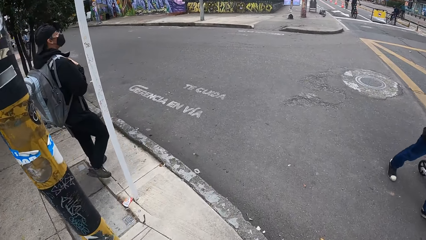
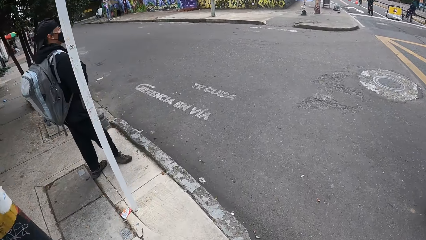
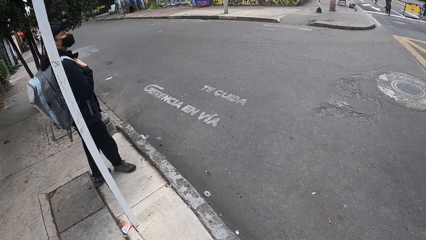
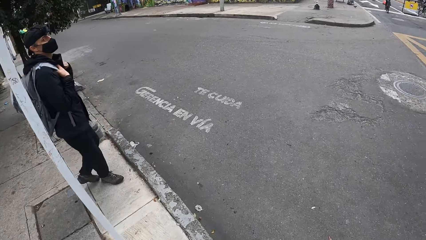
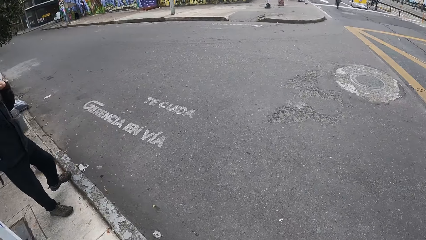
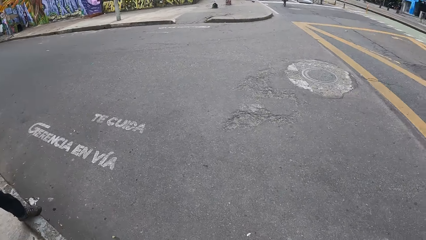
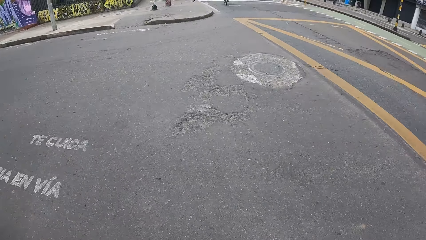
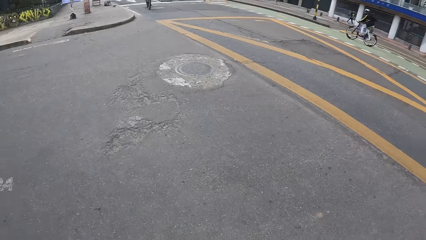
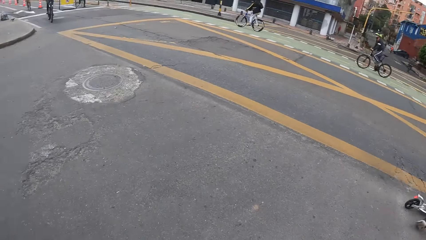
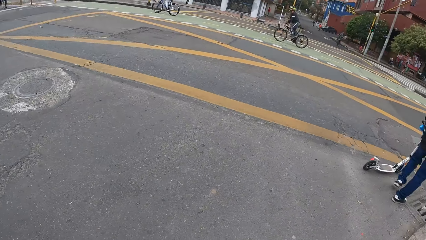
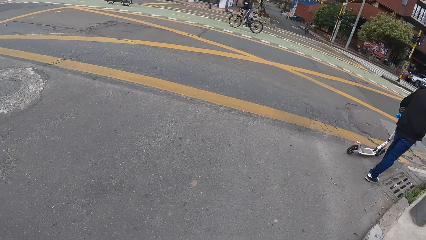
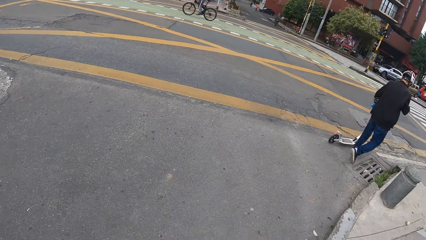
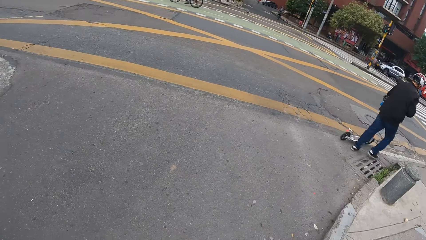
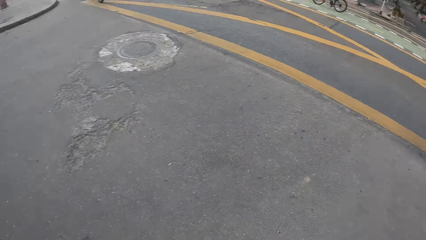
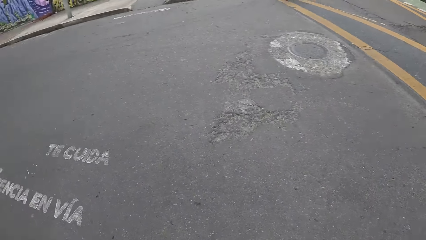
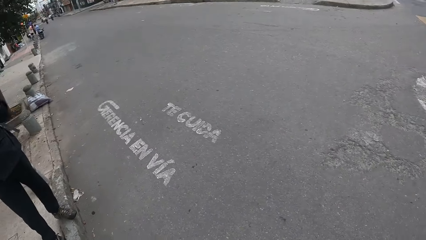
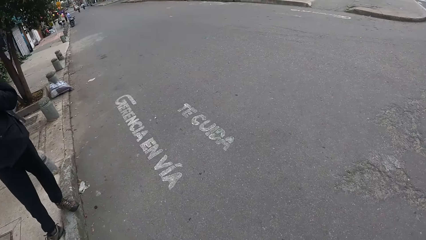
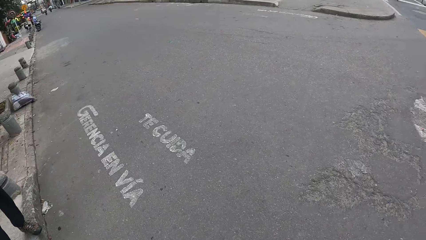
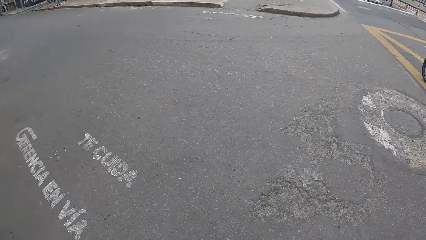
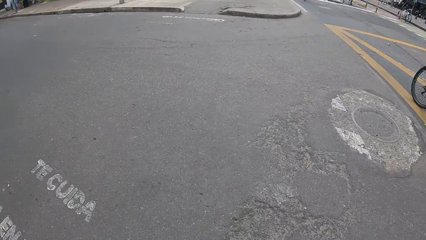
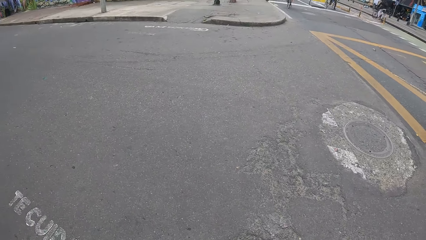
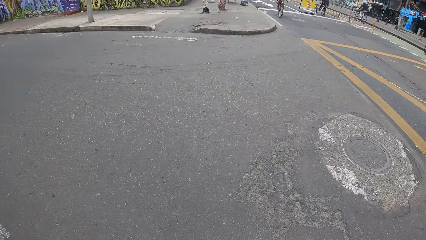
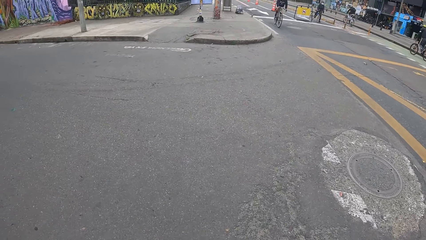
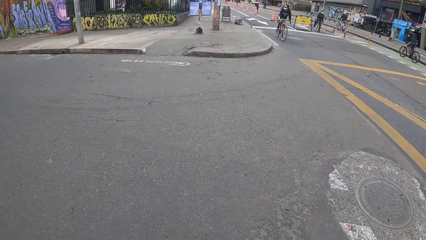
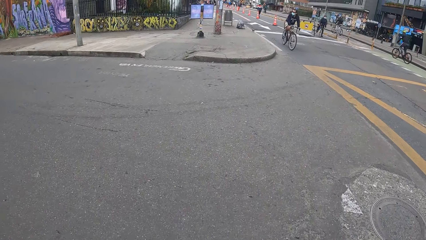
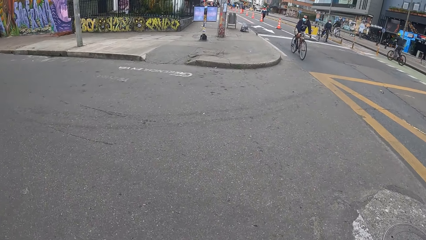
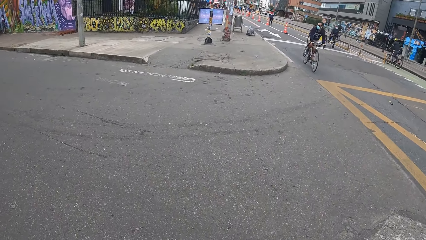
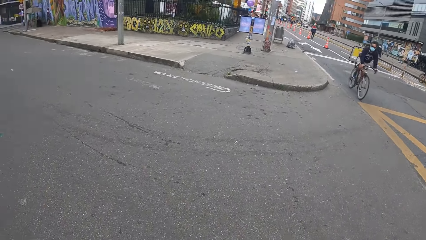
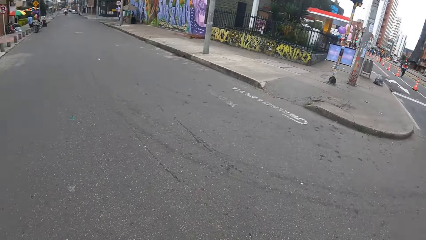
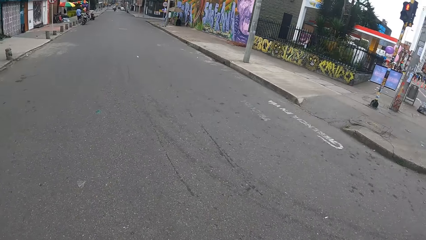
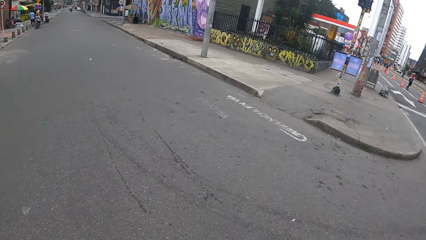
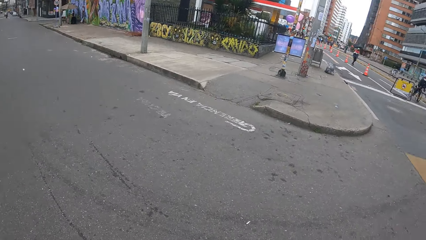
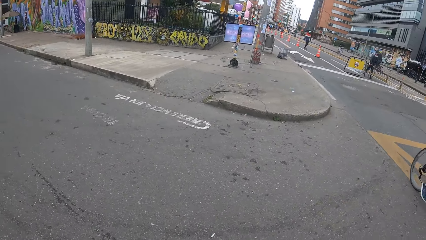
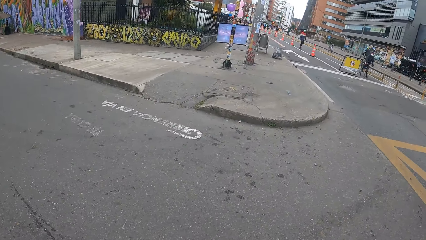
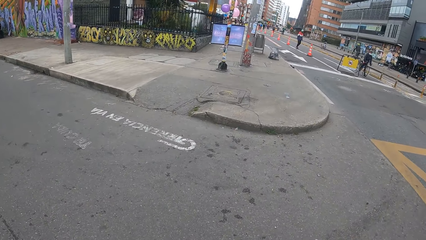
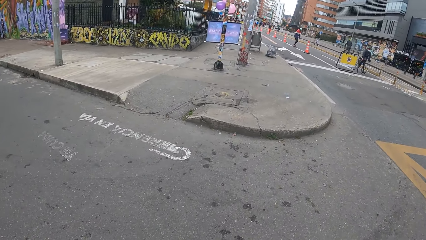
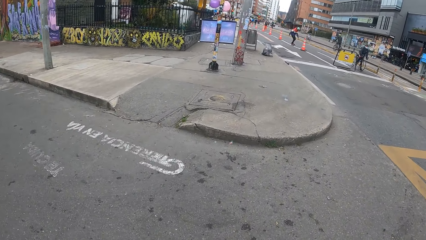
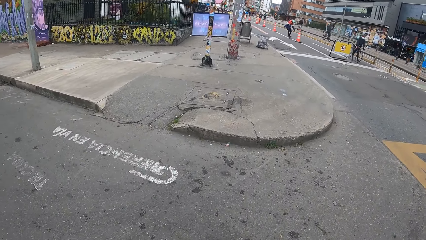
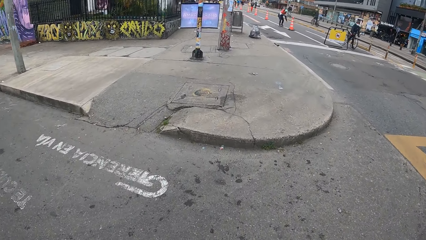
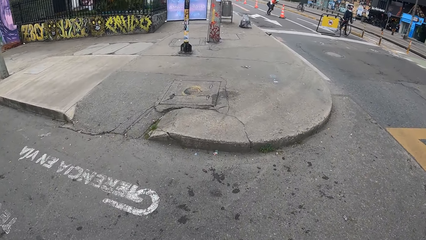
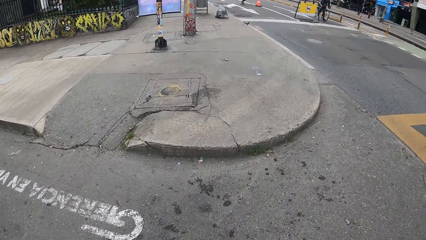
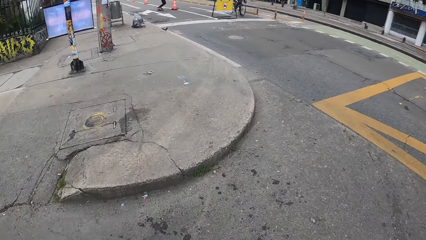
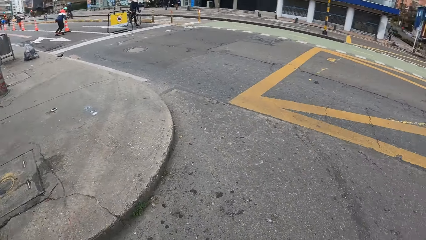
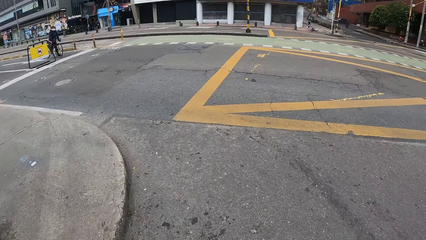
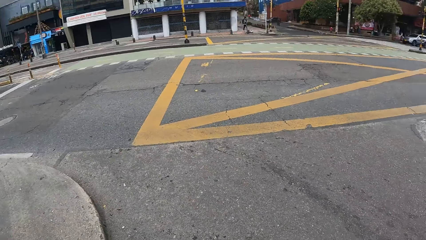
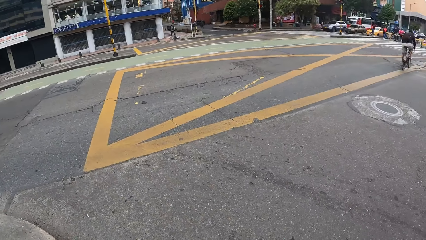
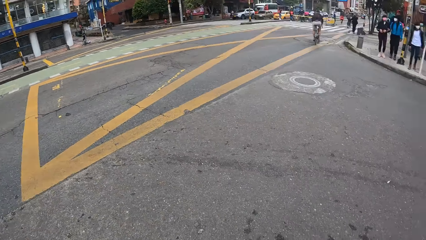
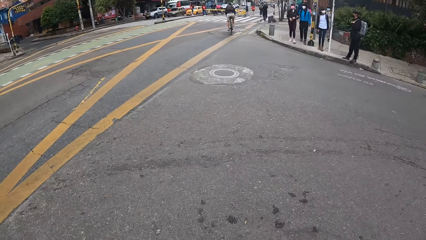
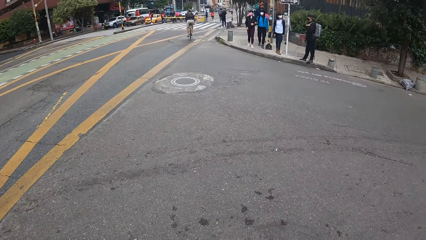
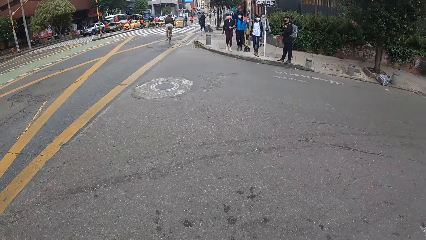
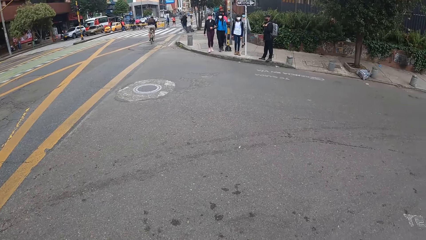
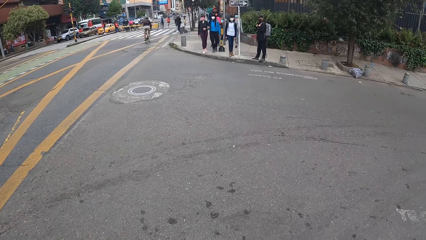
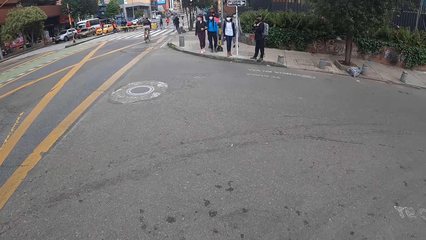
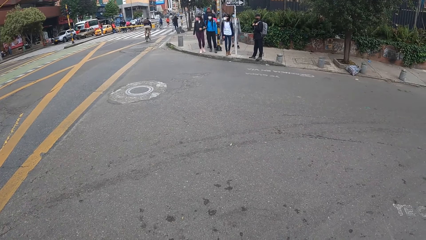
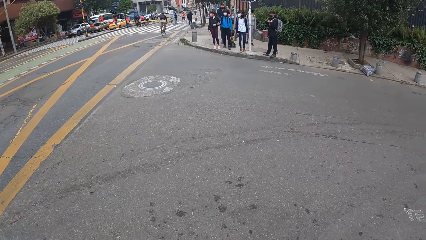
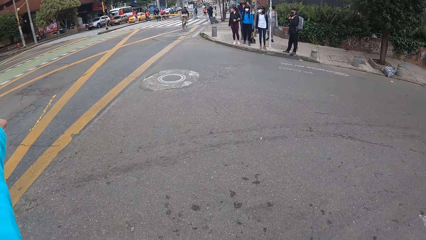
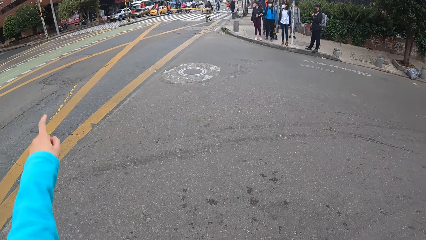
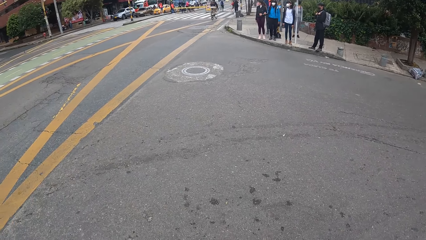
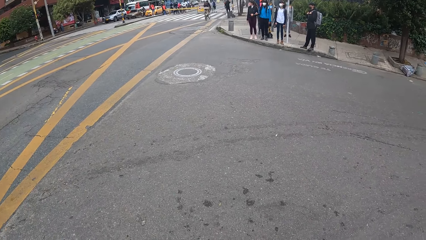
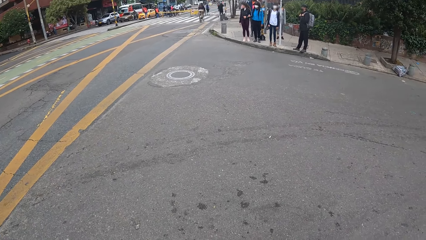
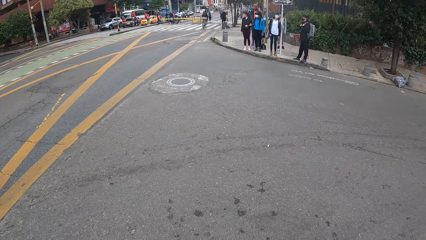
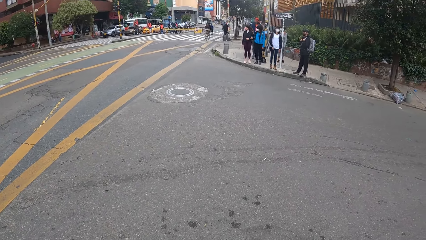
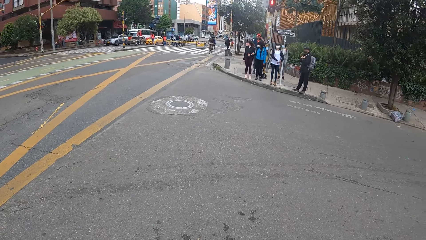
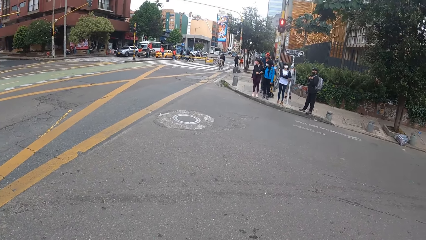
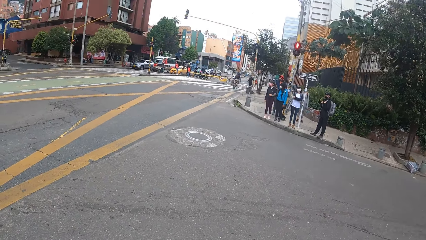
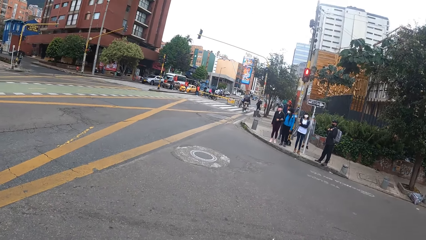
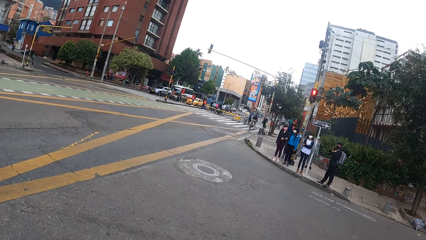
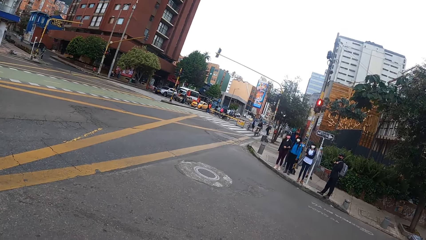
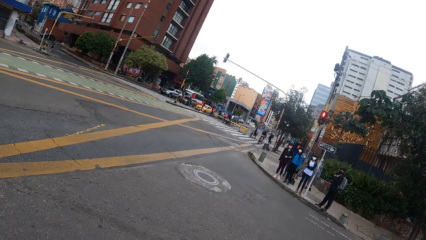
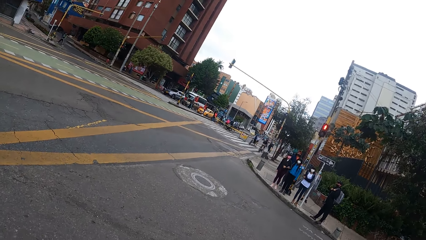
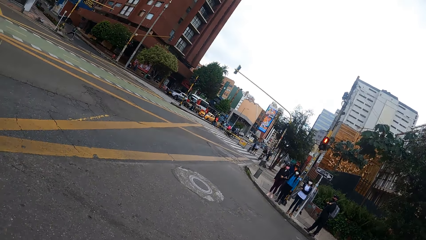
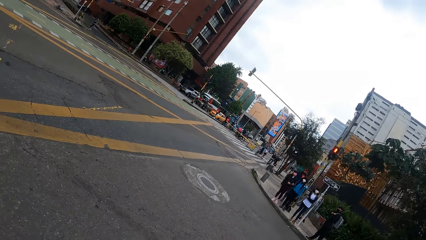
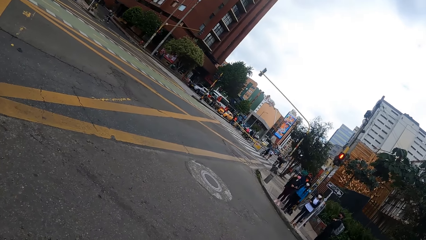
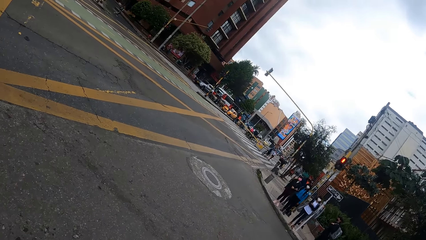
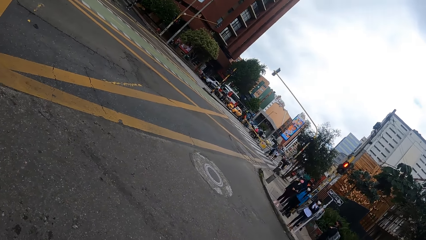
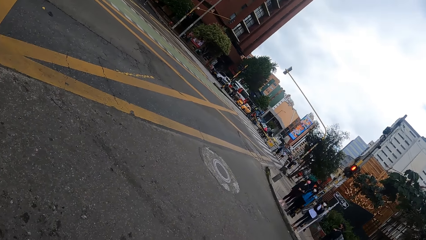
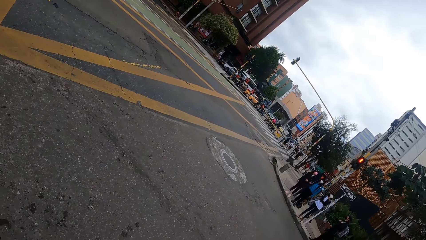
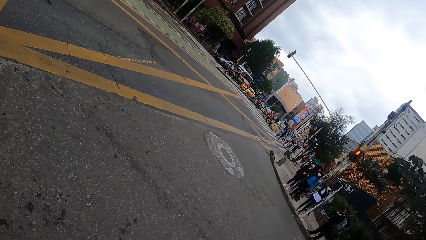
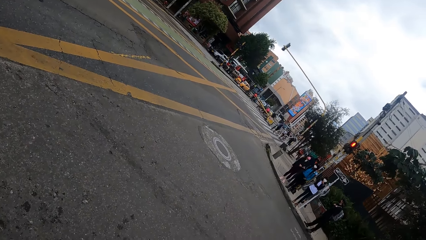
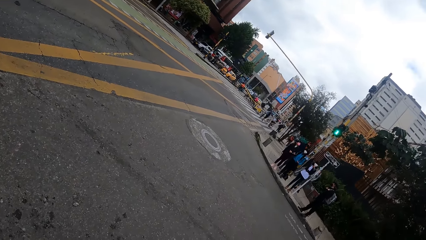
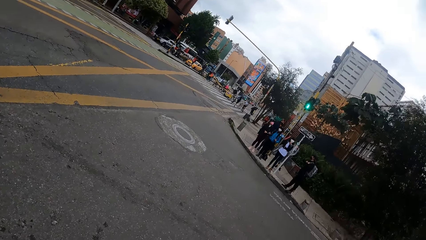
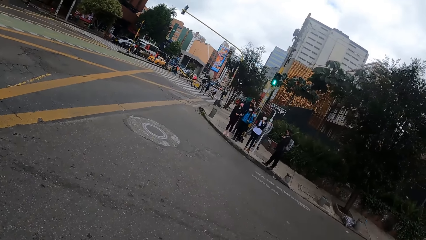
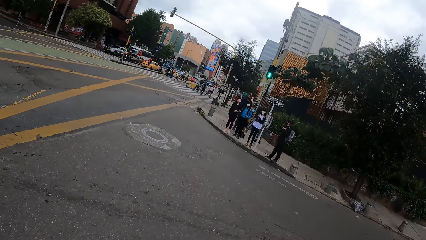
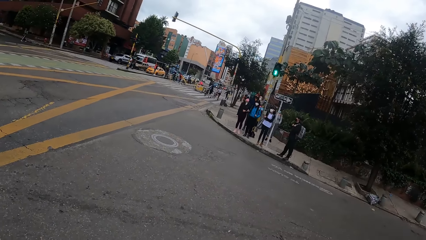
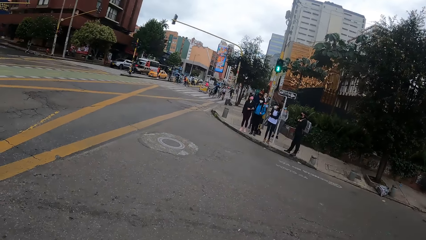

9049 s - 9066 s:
The camera wearer stands while talking to someone. She crosses a road. She points at a traffic light with her left index finger. She looks around.
